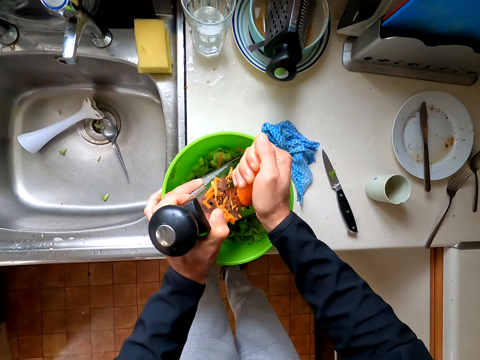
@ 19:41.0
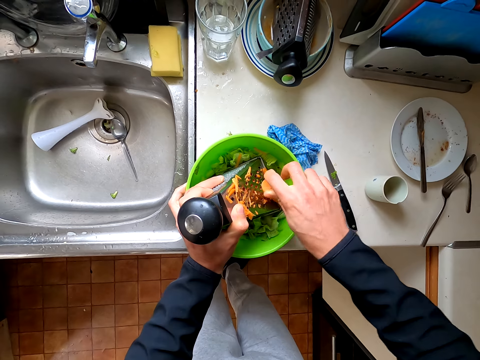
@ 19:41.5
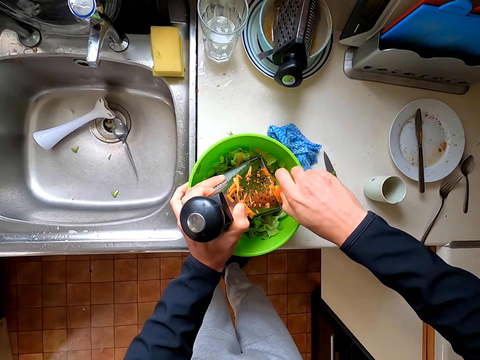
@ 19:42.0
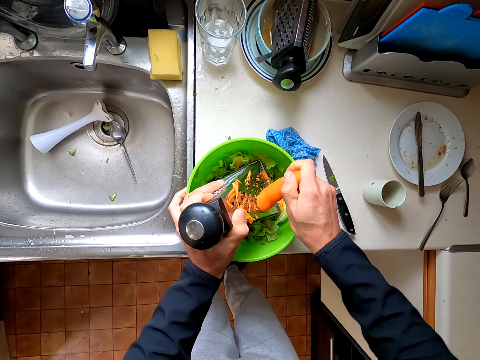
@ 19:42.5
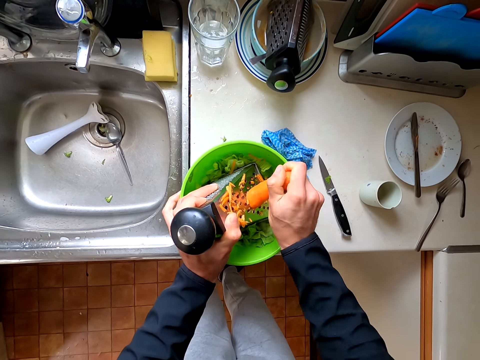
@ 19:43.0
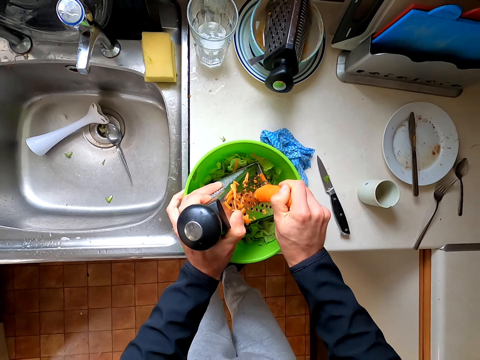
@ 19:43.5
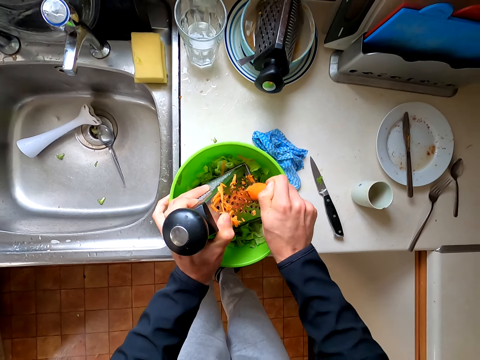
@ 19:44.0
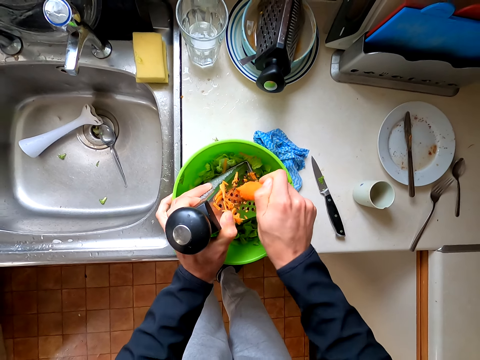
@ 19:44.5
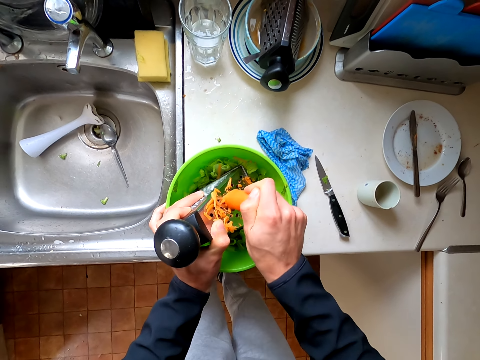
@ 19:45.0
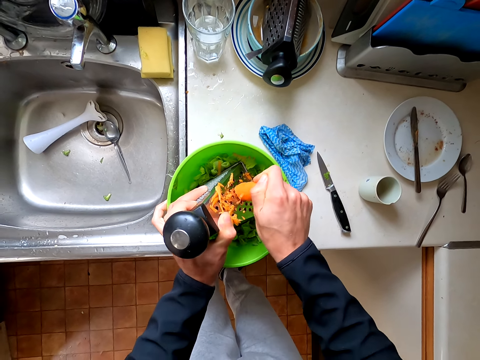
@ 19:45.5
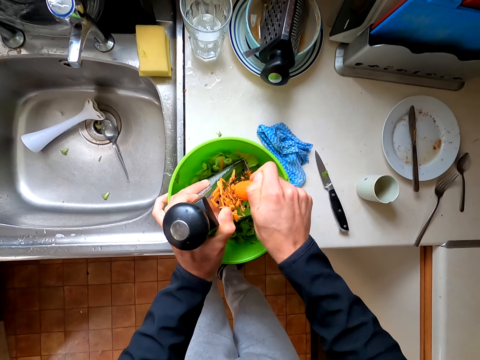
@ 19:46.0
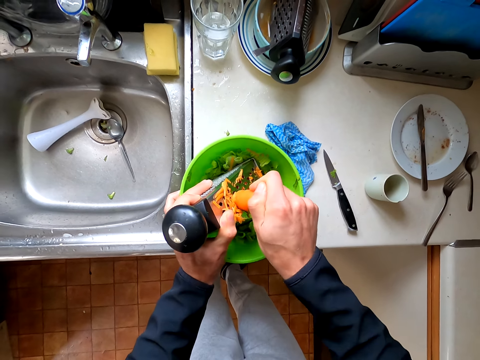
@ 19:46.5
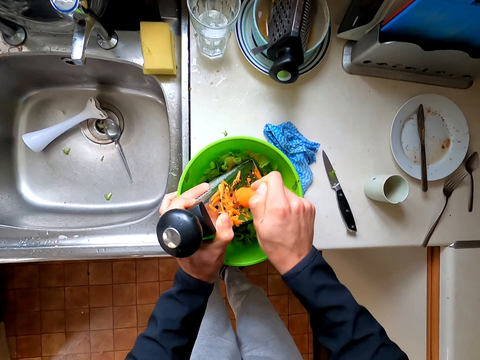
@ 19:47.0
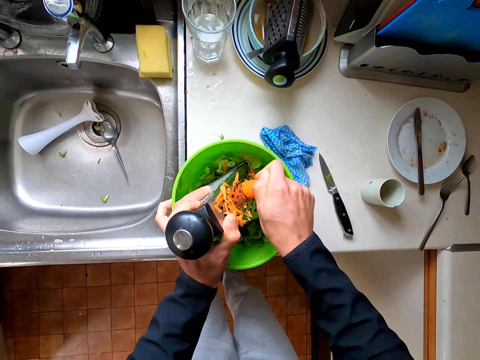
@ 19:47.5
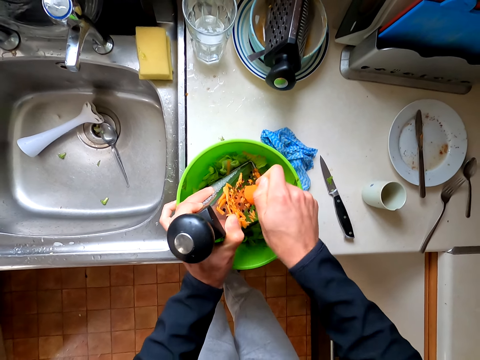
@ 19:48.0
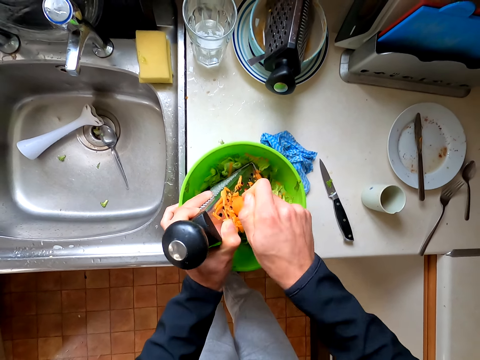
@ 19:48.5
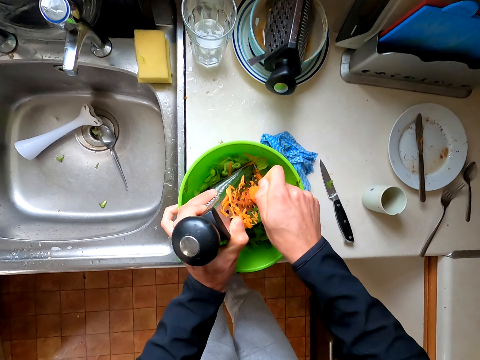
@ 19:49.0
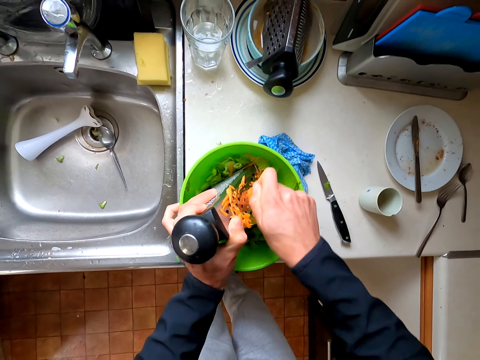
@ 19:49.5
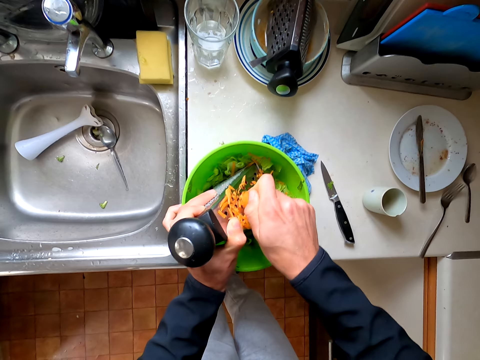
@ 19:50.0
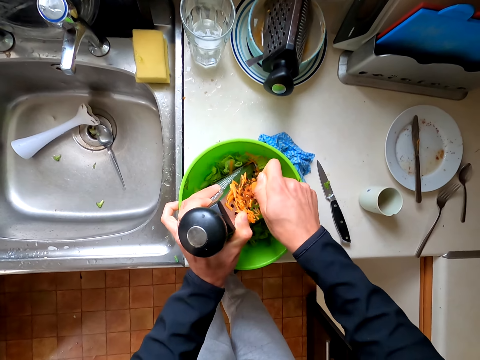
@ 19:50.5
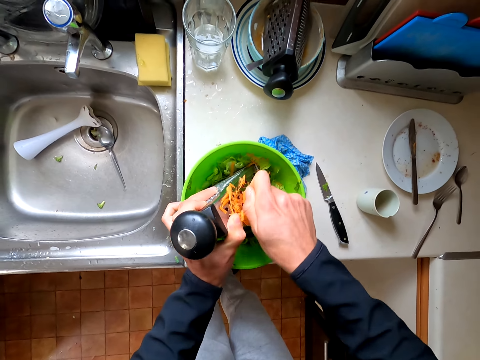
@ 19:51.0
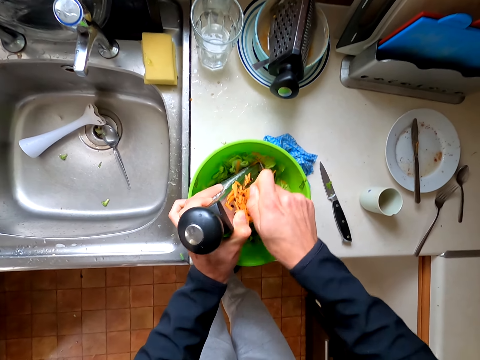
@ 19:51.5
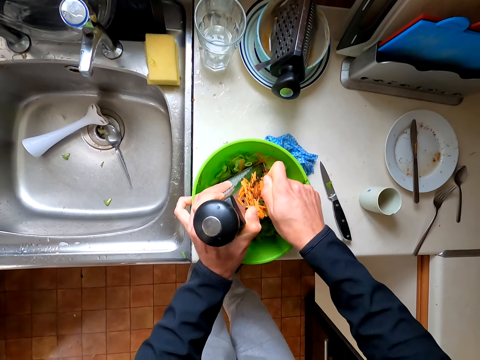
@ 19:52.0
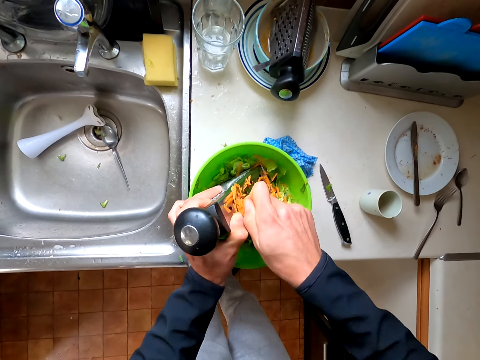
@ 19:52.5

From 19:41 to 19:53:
The camera wearer holds the carrot and grates the carrot.

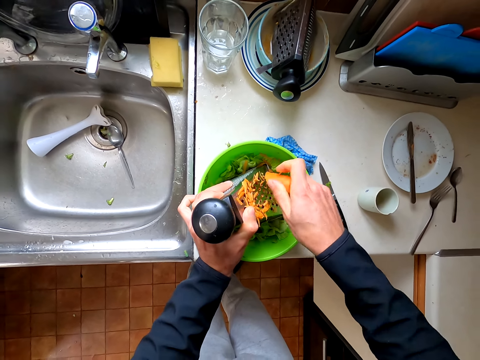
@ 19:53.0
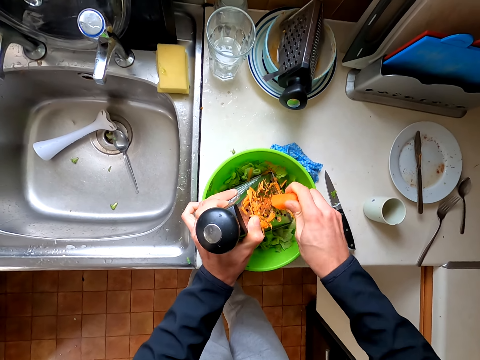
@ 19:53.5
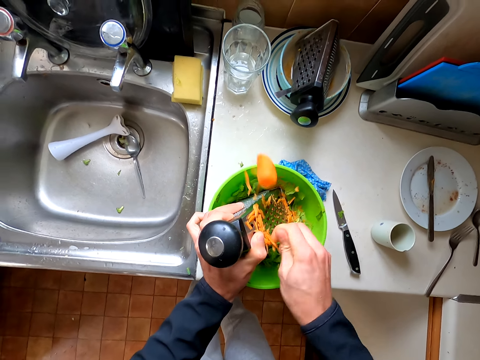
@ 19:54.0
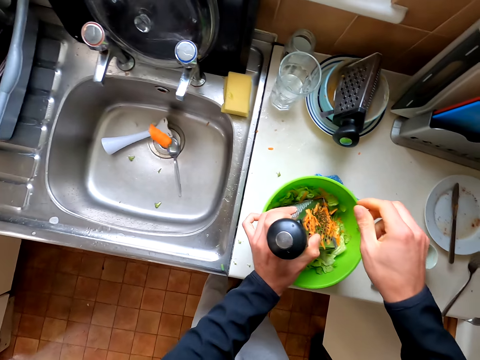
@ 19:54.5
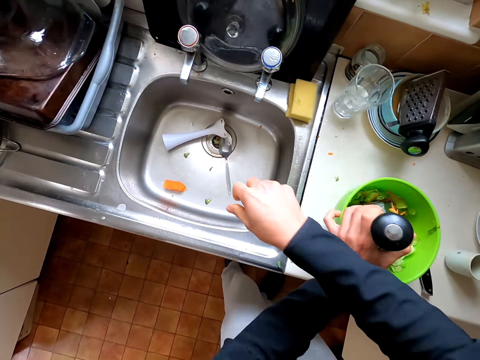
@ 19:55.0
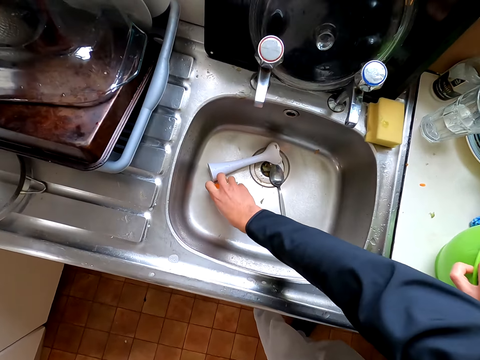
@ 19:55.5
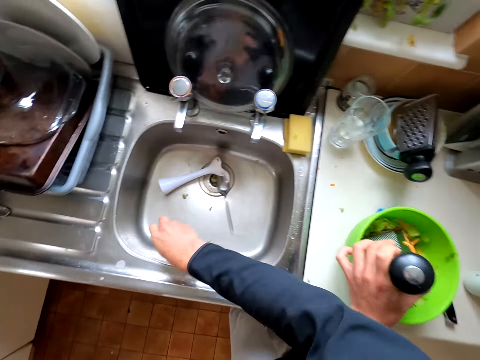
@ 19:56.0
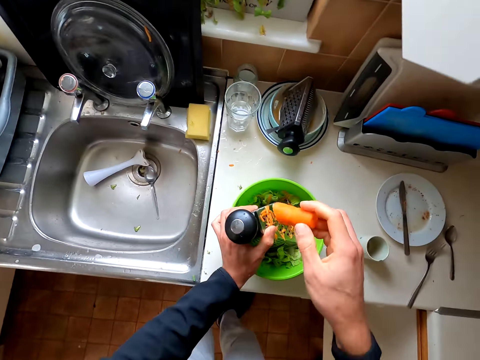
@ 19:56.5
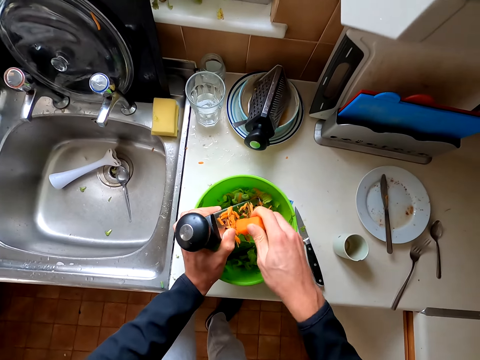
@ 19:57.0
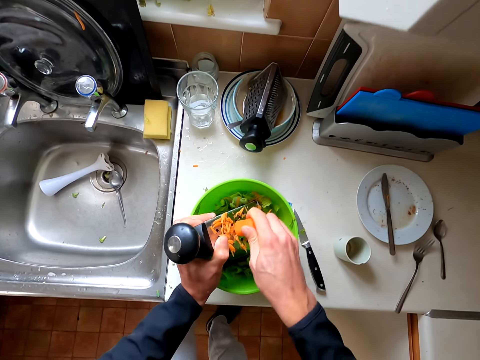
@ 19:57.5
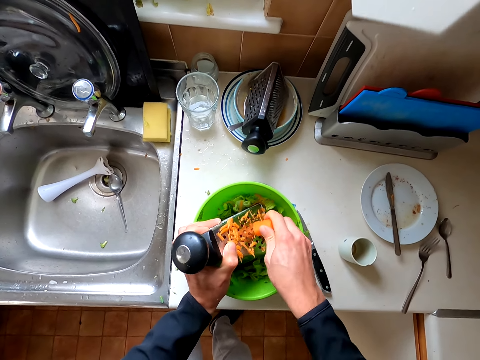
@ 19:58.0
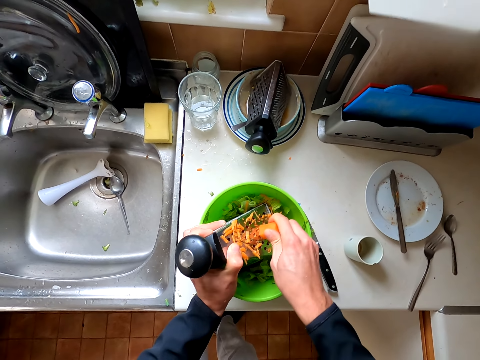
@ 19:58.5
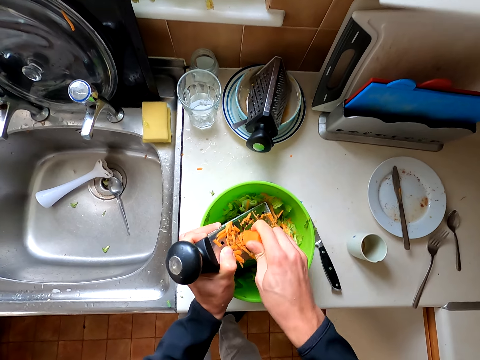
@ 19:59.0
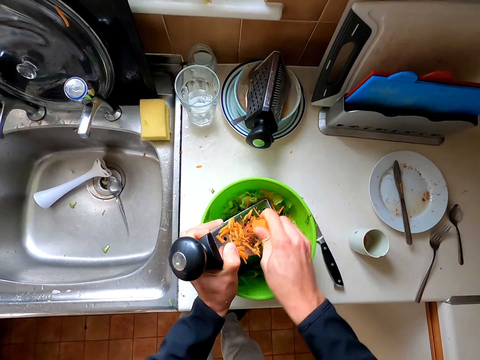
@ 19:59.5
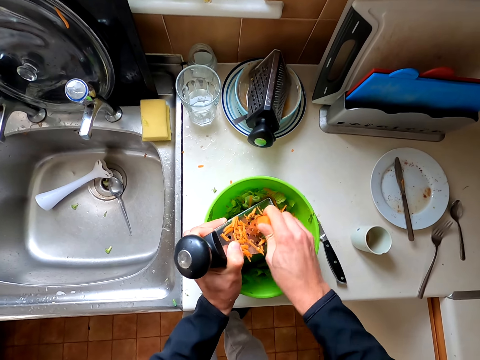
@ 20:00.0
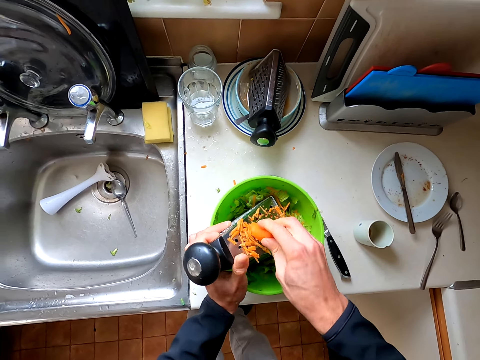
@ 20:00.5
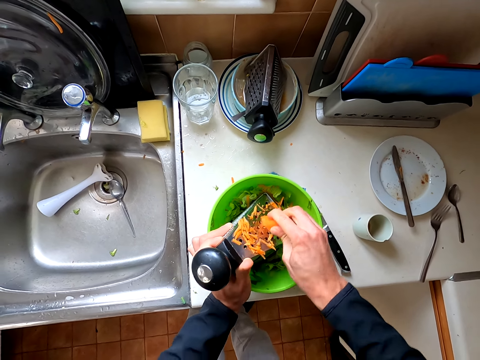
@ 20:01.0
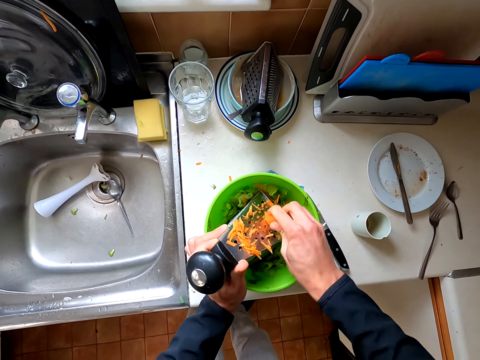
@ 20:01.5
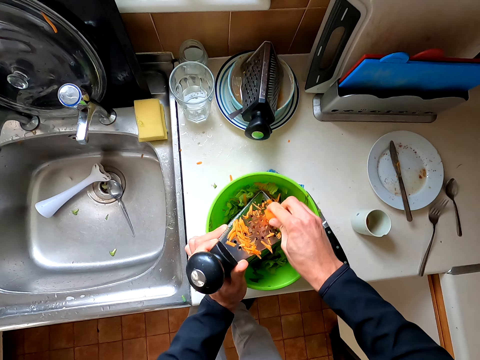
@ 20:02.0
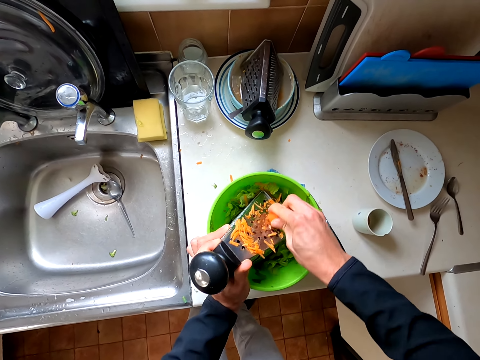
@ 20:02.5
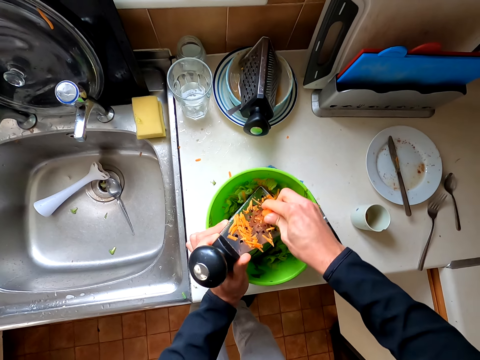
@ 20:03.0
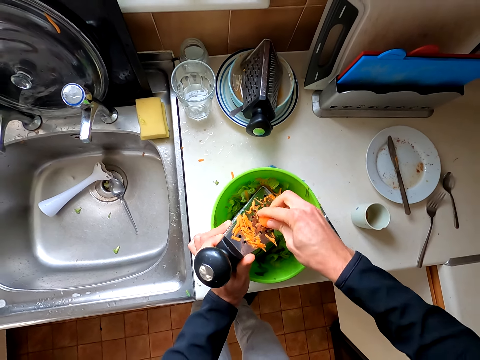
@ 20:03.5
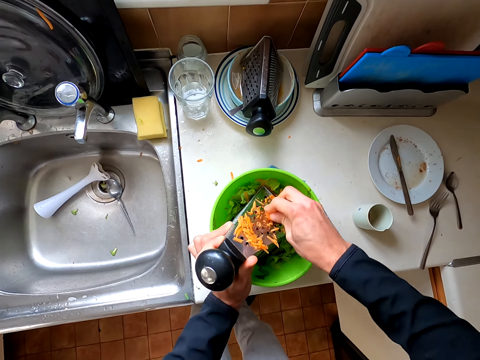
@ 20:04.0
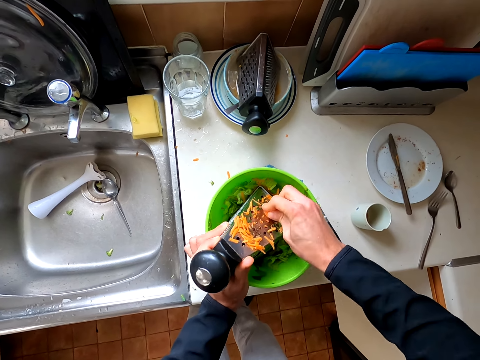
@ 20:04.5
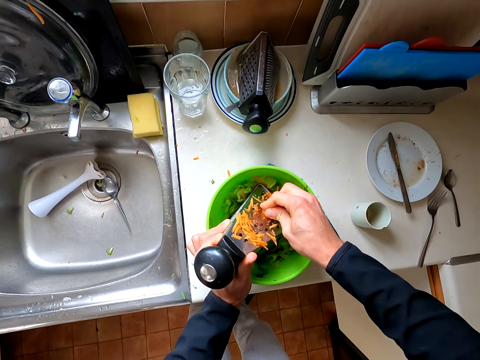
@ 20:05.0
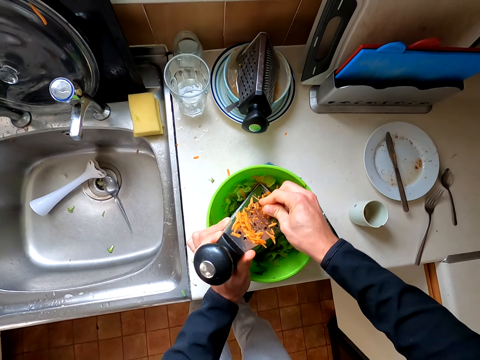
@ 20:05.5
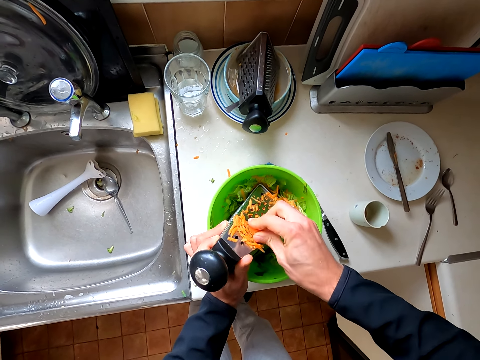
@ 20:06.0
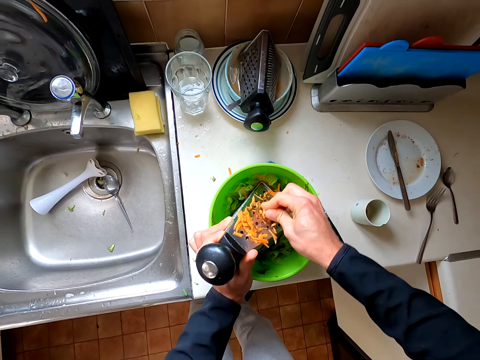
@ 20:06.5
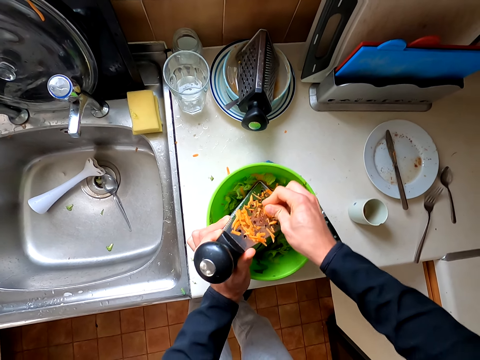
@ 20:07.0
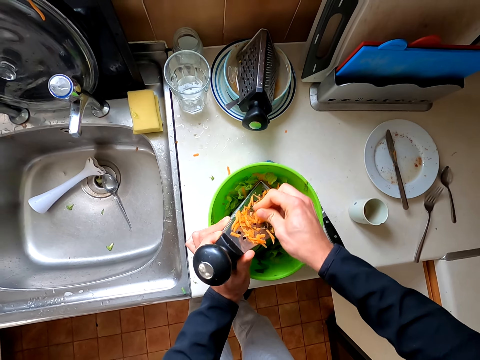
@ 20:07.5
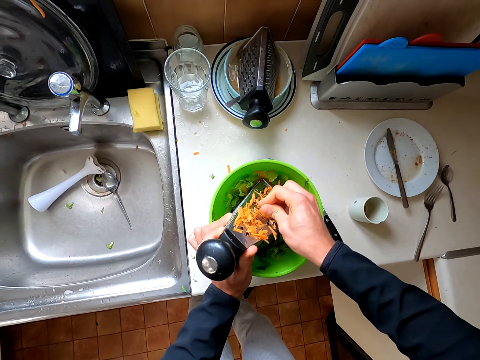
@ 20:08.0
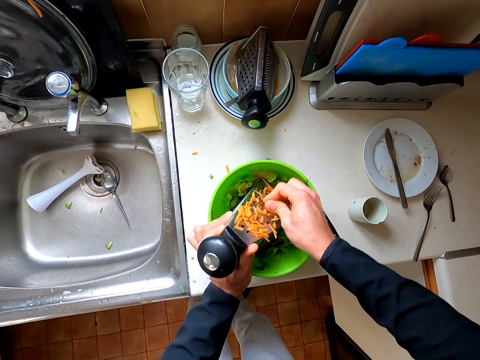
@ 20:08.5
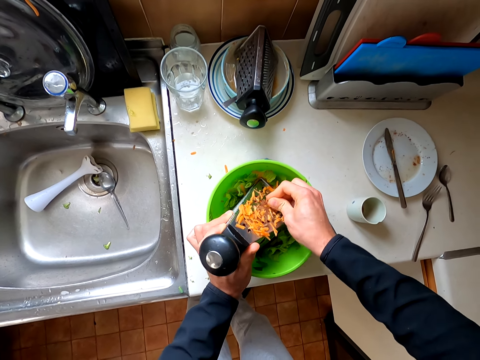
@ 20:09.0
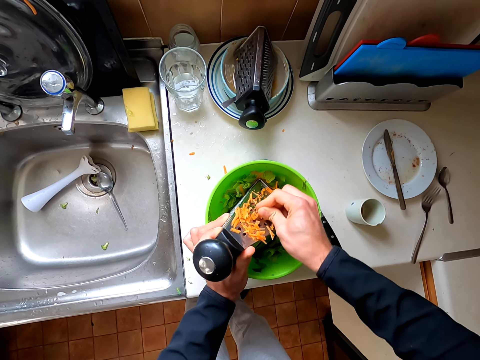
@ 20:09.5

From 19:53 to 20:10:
The camera wearer holds the grater. They pick the carrot and grate the carrot.
